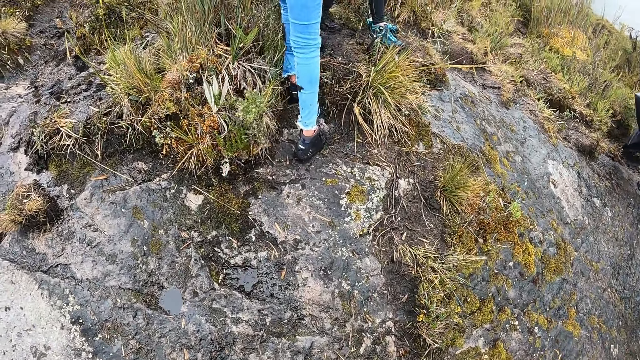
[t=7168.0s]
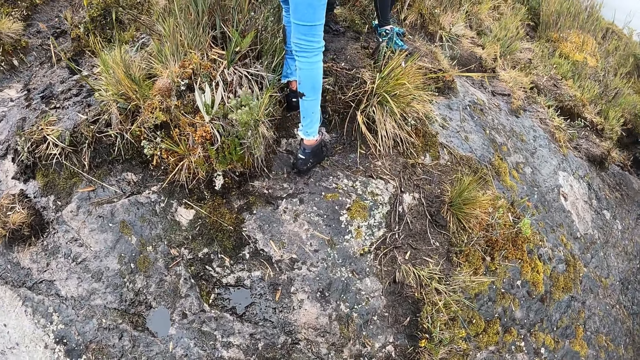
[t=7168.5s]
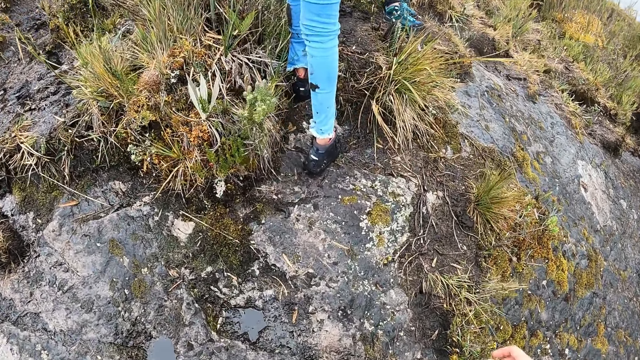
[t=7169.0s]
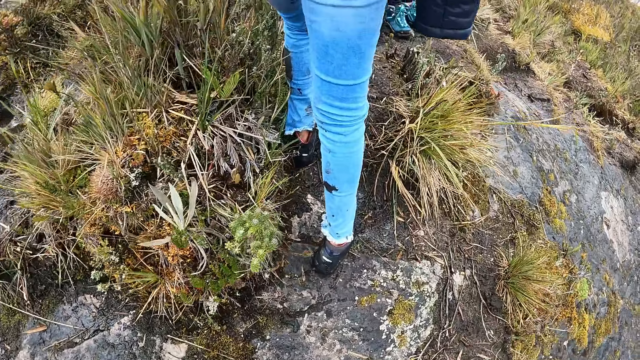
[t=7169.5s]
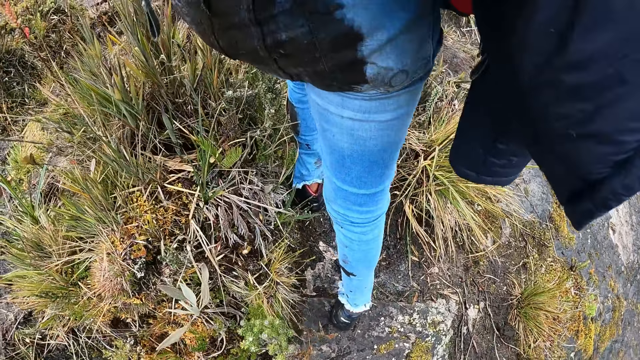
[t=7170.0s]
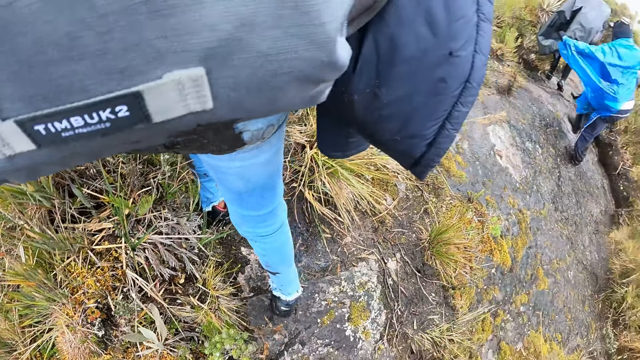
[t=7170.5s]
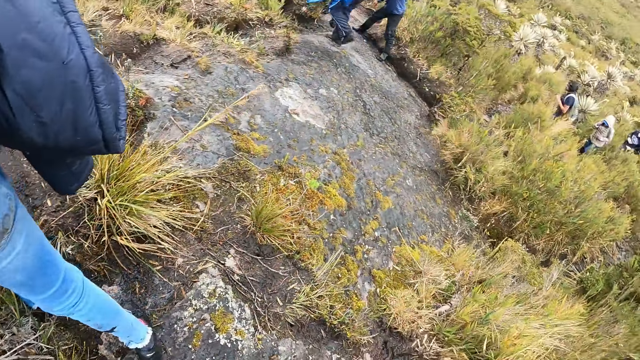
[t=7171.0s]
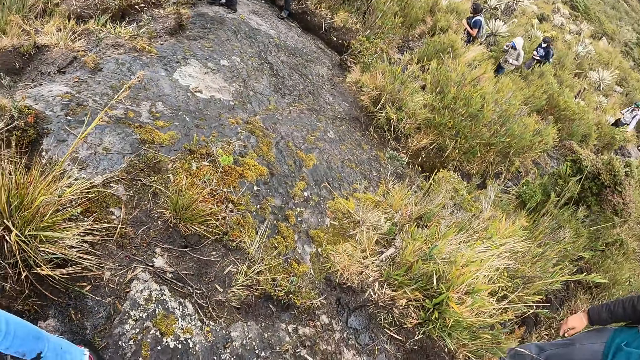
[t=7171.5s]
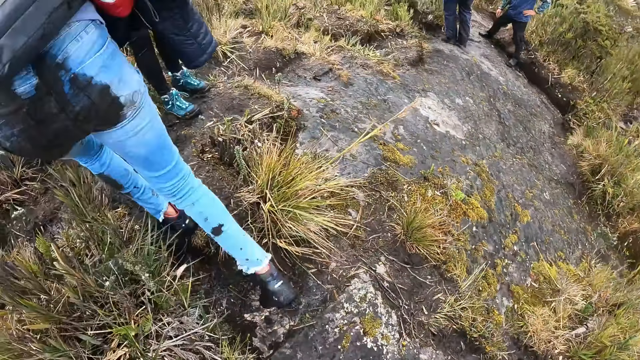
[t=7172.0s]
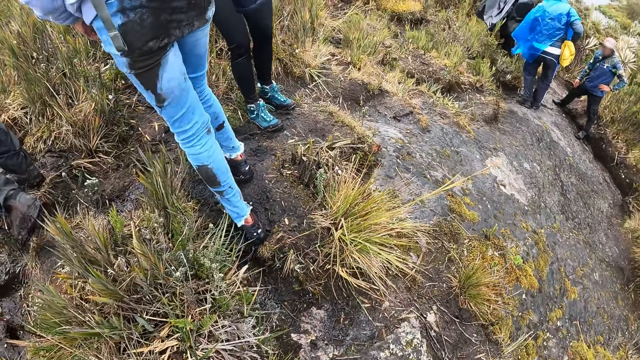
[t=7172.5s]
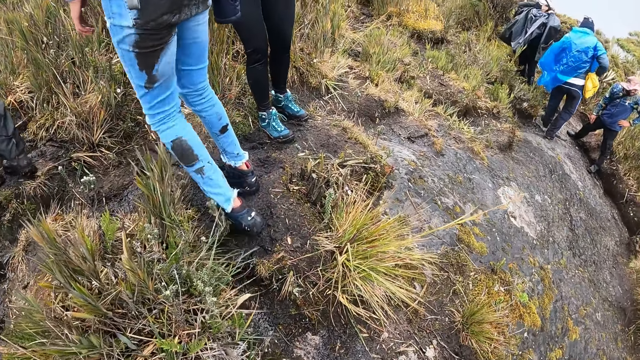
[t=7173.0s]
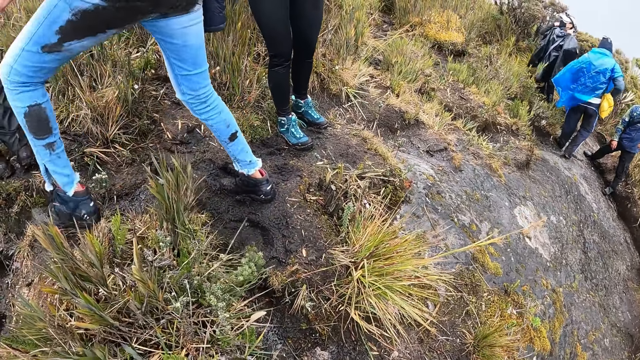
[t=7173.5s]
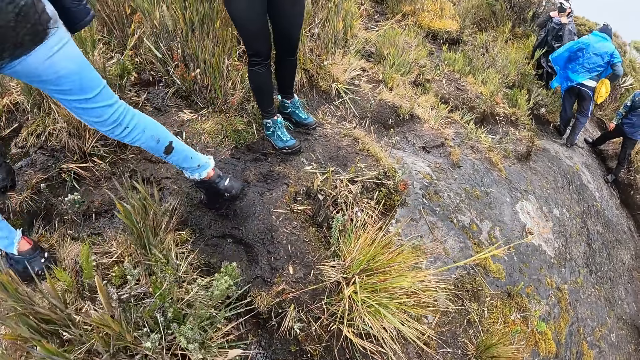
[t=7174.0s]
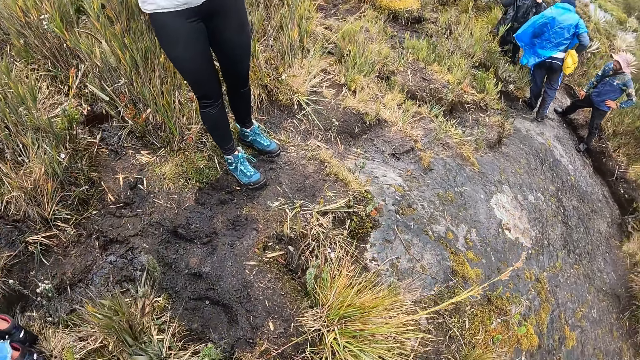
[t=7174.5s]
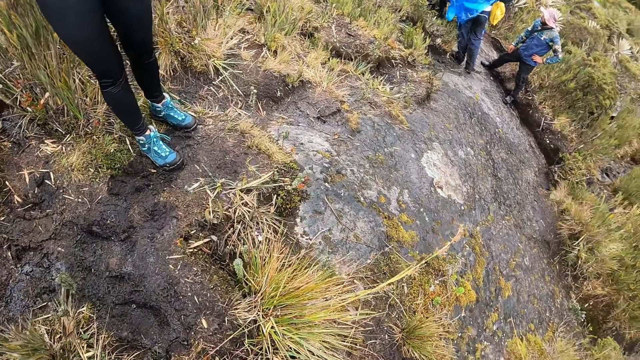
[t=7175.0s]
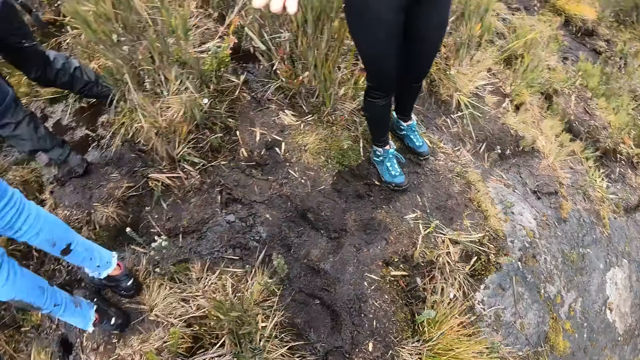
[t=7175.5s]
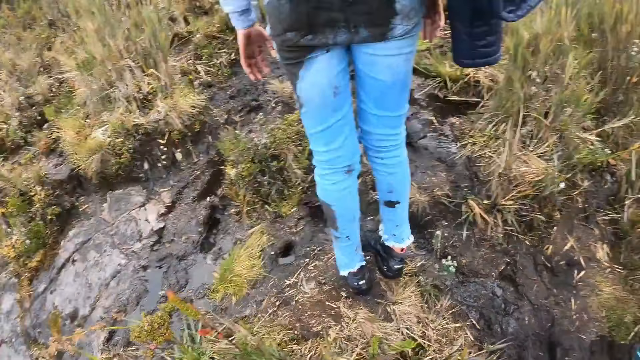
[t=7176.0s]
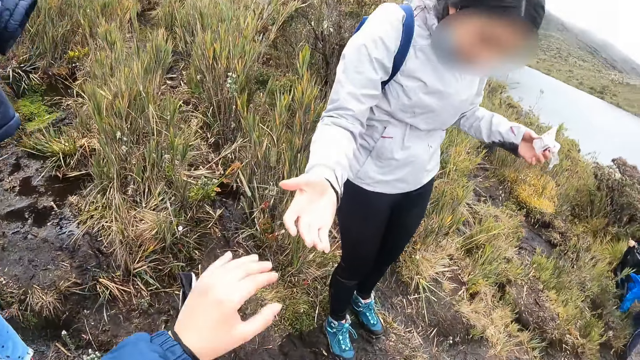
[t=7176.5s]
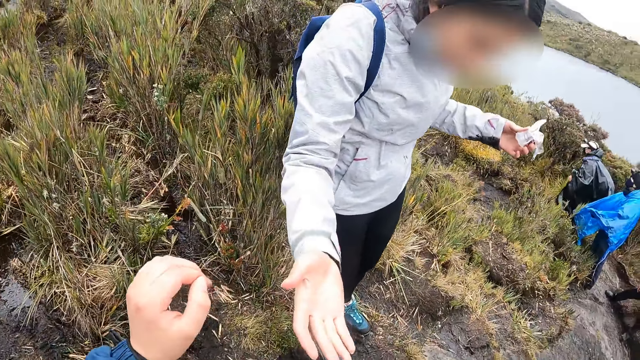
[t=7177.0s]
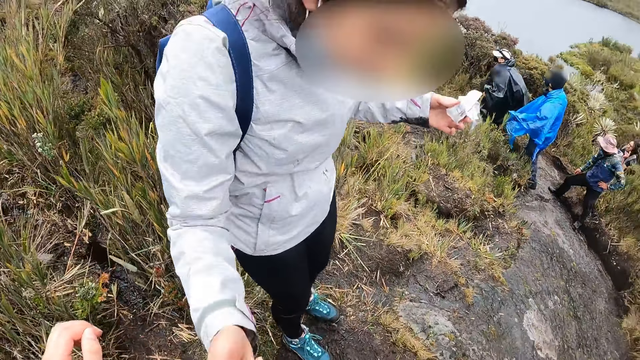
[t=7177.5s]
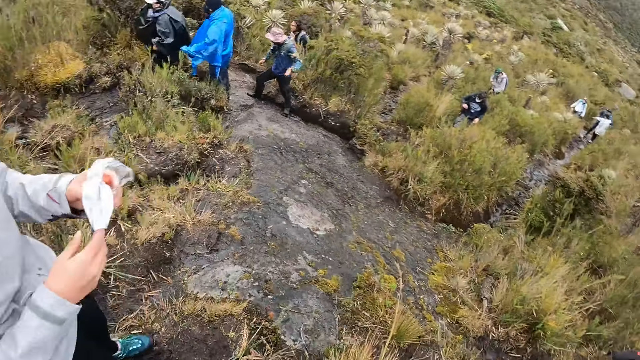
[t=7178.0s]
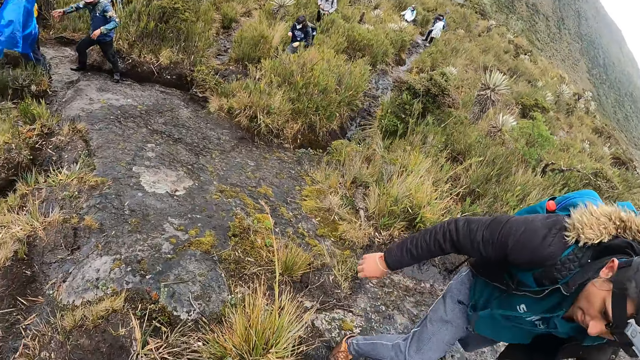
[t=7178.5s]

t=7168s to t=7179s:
The camera wearer interacts with the woman.

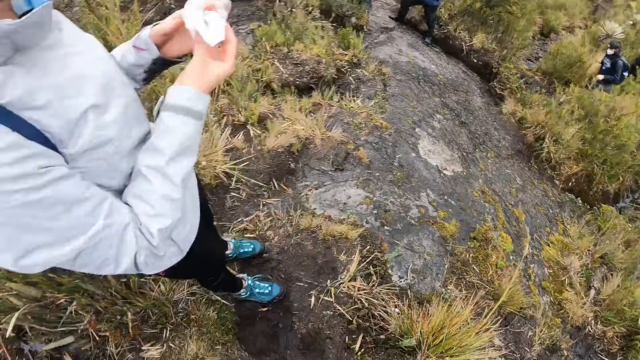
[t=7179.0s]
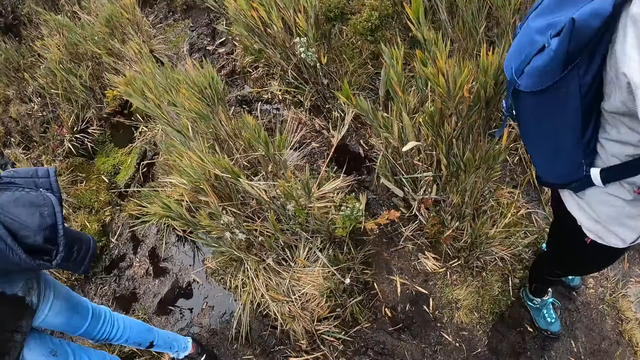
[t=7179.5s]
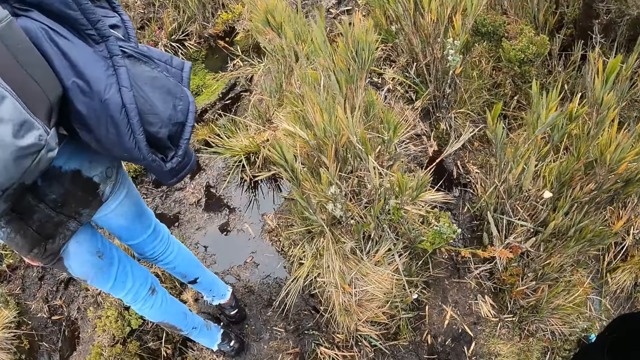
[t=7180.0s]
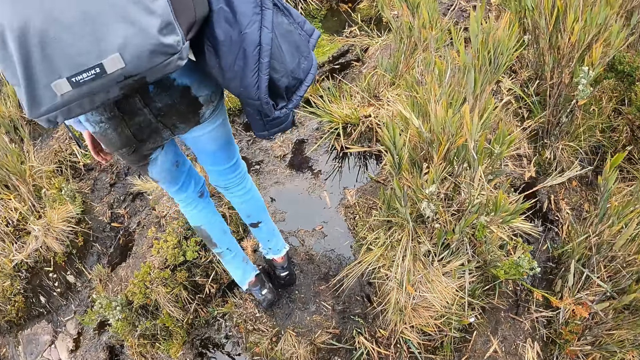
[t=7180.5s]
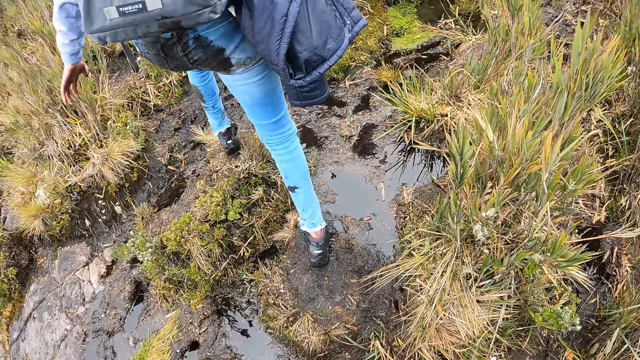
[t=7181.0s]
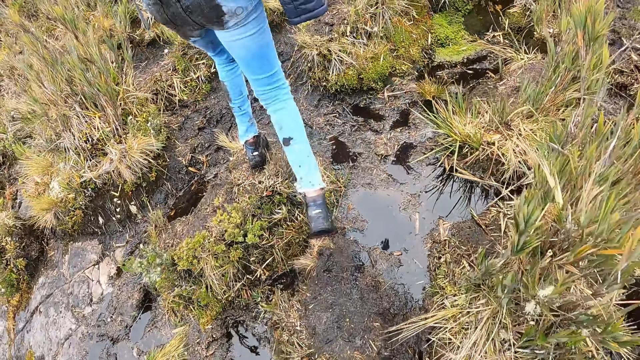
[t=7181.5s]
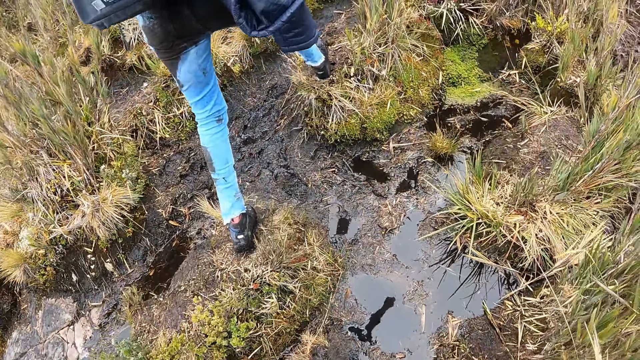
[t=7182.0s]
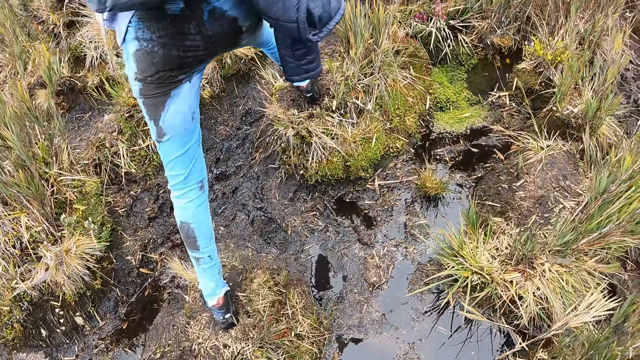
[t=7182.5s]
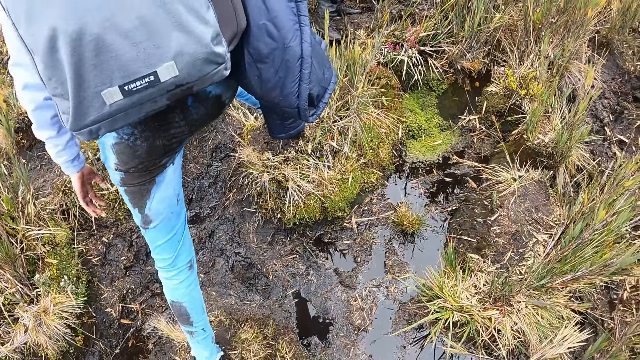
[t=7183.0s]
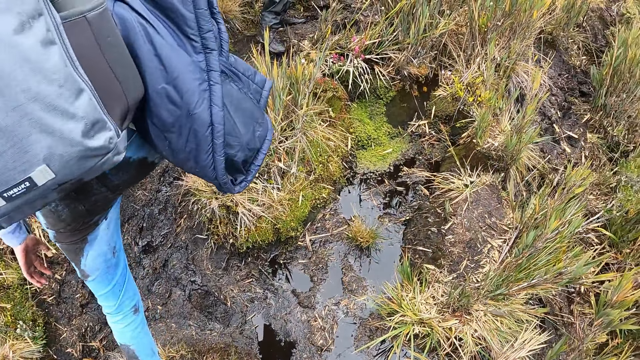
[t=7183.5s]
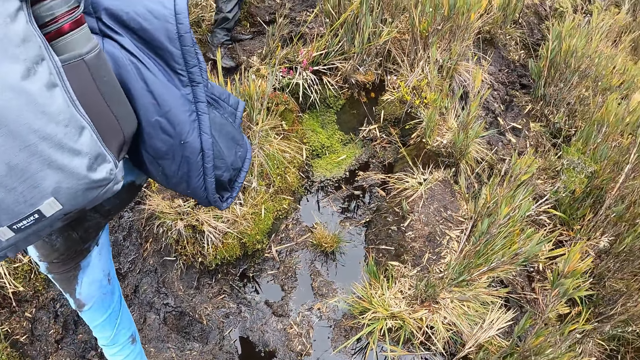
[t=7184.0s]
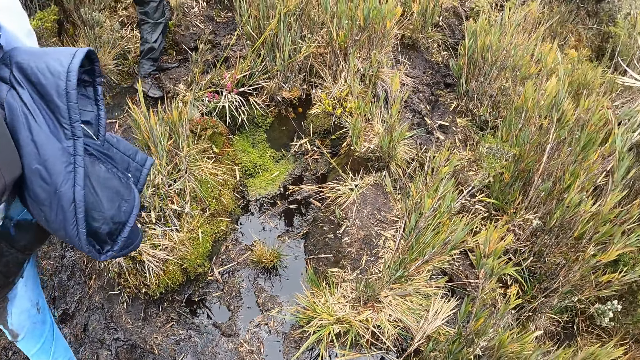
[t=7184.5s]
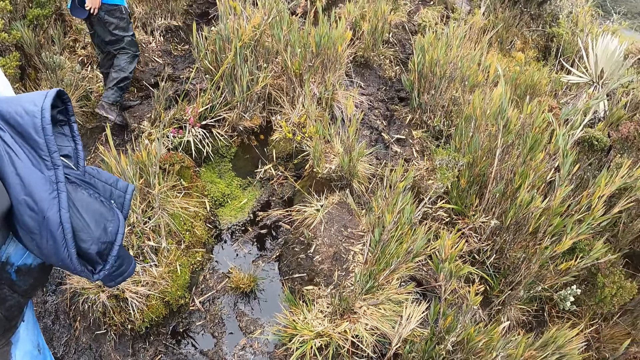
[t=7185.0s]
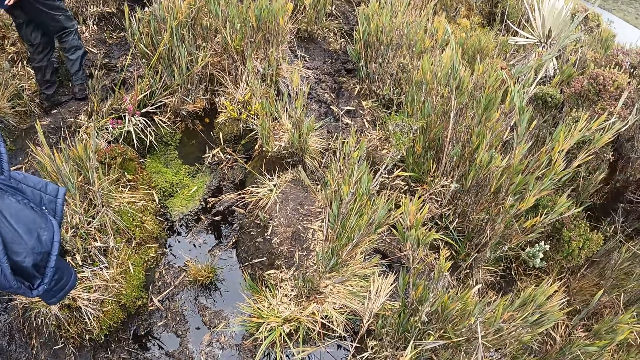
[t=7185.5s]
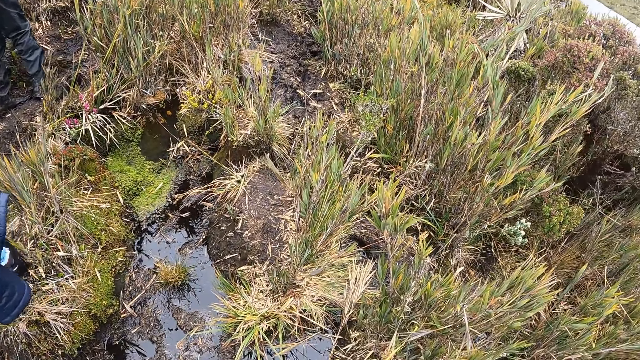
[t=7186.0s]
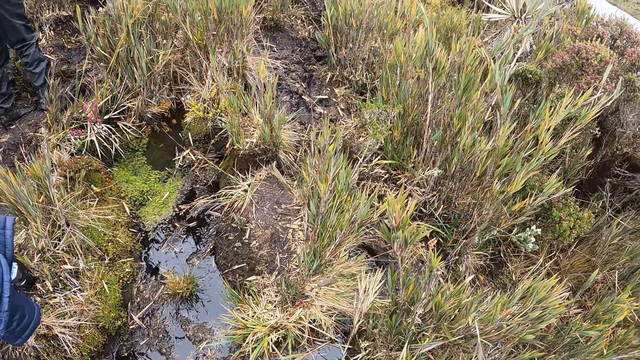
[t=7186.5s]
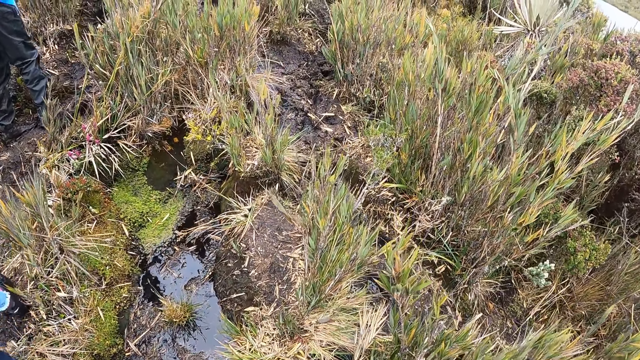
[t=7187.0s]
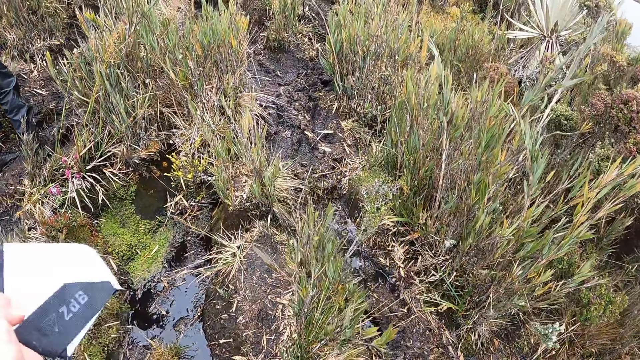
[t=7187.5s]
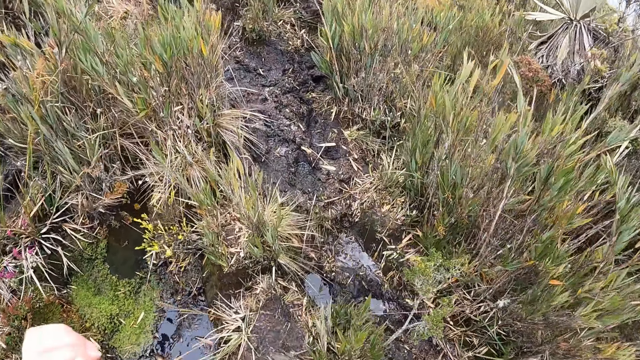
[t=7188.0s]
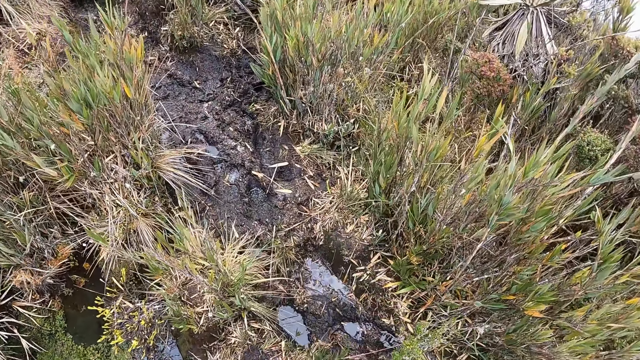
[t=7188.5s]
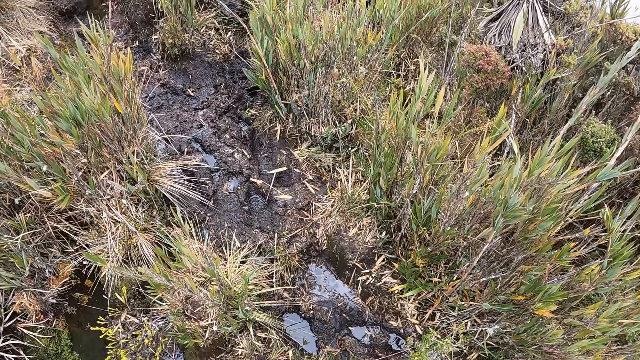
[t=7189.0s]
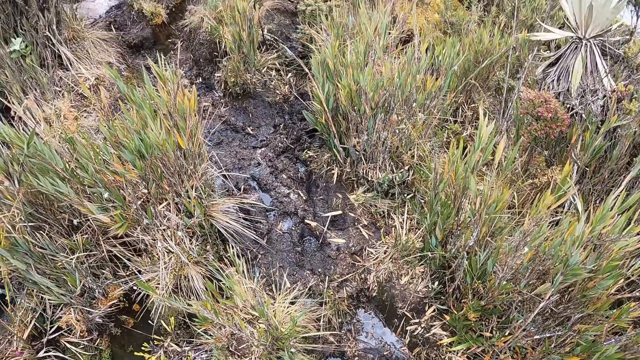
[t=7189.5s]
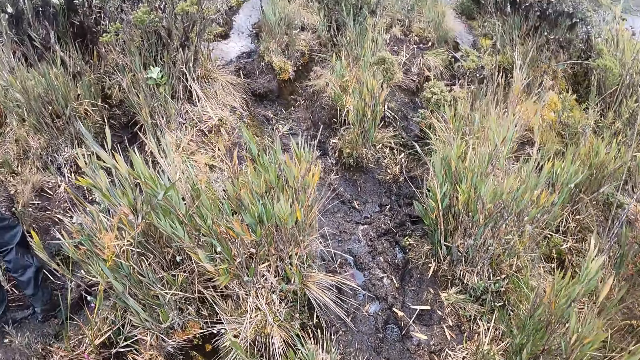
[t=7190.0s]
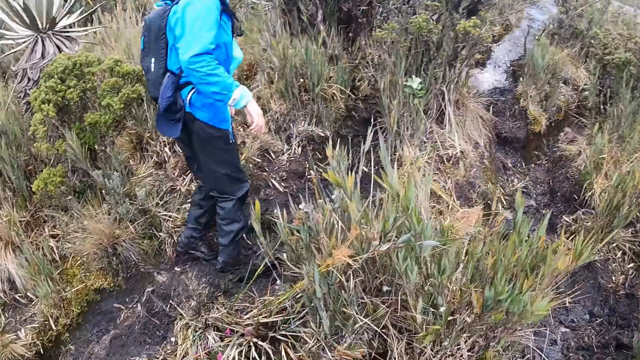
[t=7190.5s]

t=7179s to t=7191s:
The camera wearer walks through the path on the hill with the group of people. They climb the mountain.
